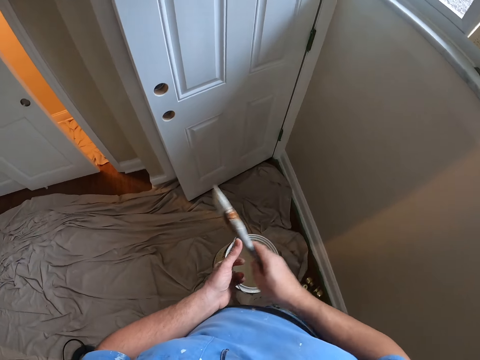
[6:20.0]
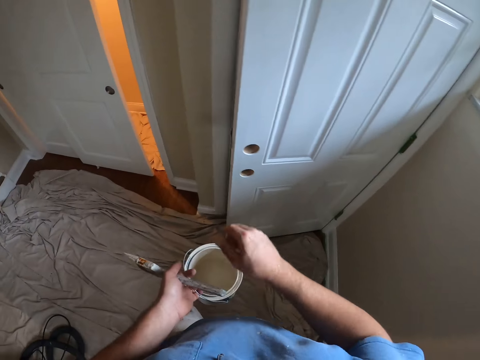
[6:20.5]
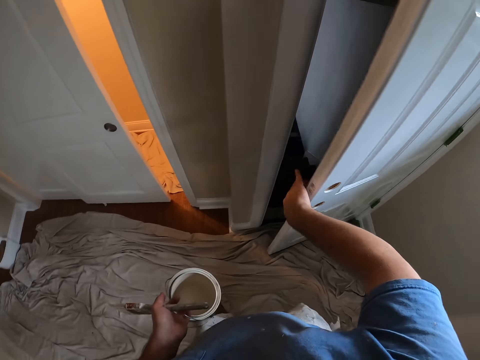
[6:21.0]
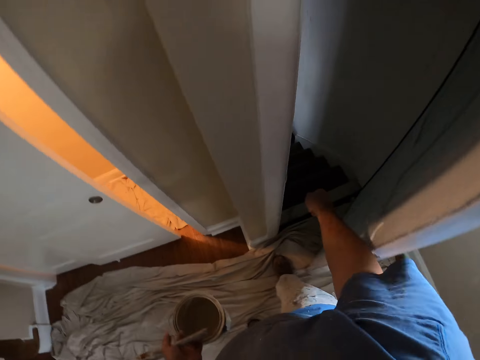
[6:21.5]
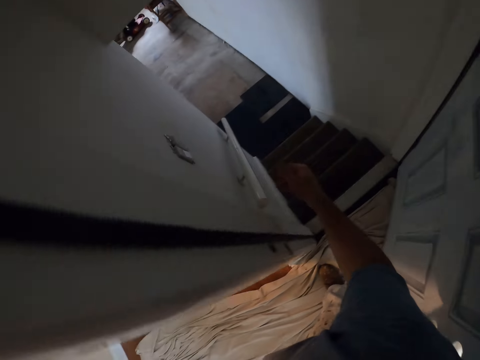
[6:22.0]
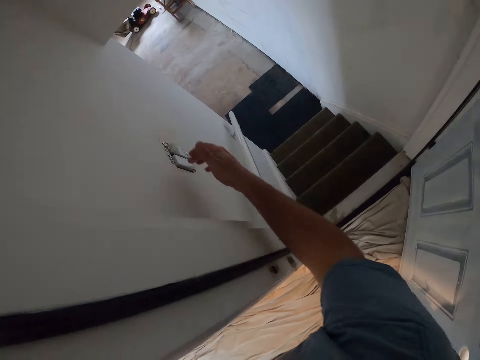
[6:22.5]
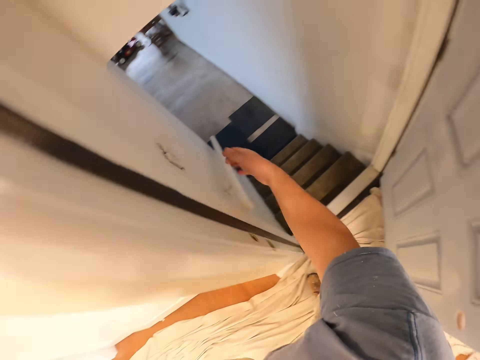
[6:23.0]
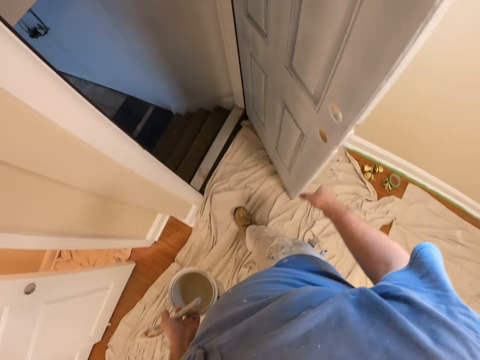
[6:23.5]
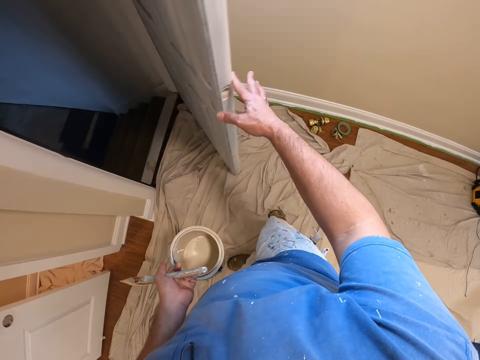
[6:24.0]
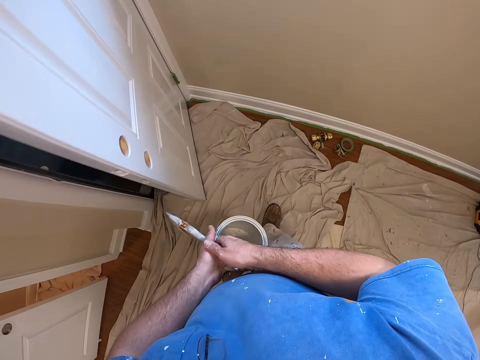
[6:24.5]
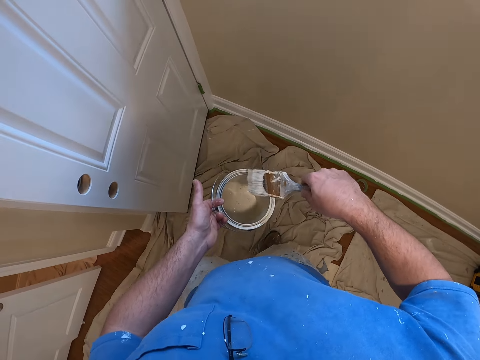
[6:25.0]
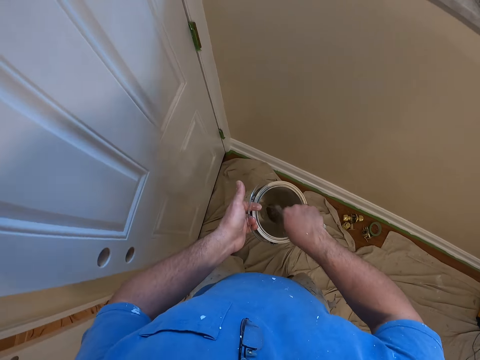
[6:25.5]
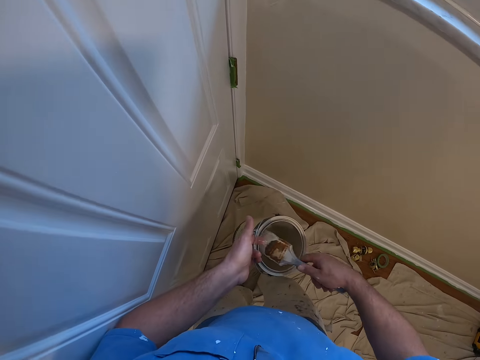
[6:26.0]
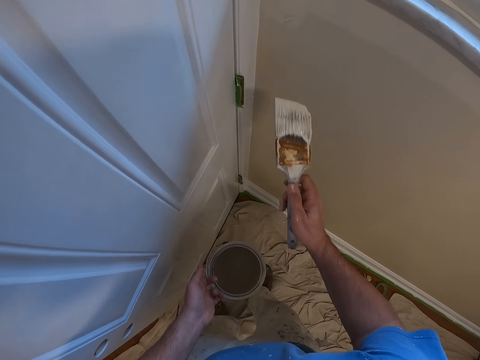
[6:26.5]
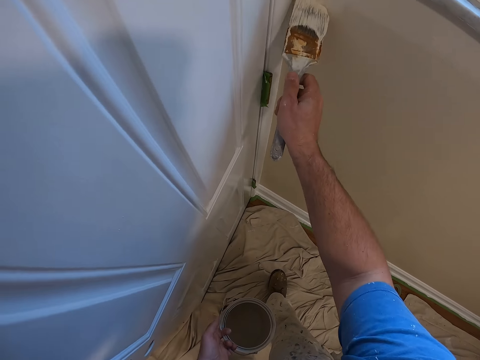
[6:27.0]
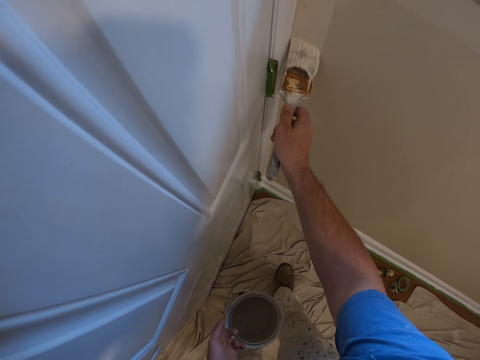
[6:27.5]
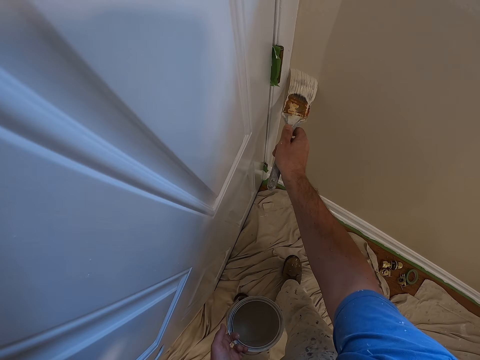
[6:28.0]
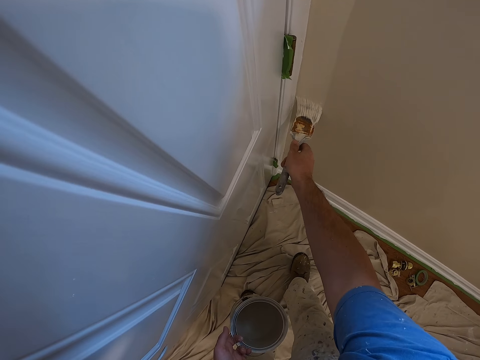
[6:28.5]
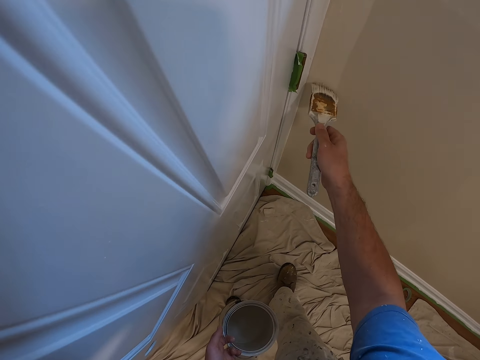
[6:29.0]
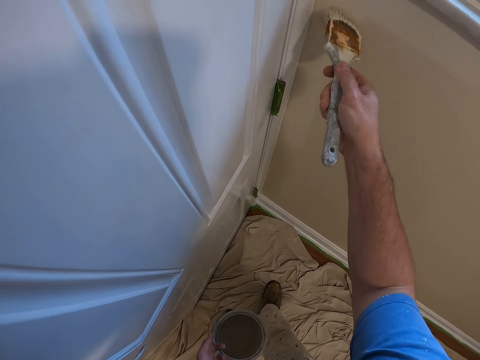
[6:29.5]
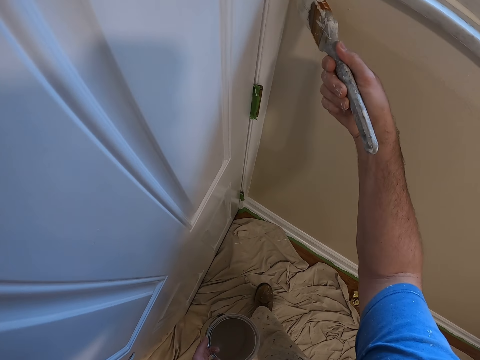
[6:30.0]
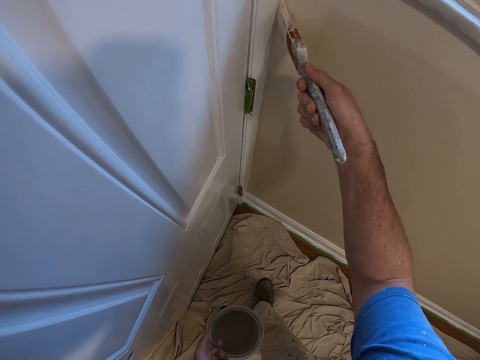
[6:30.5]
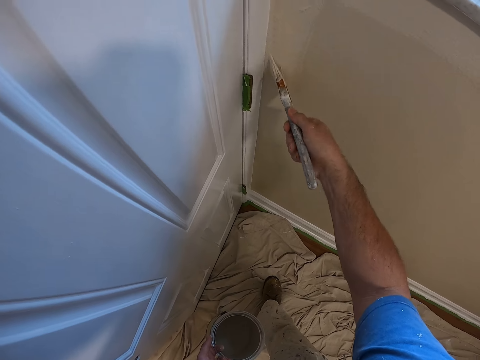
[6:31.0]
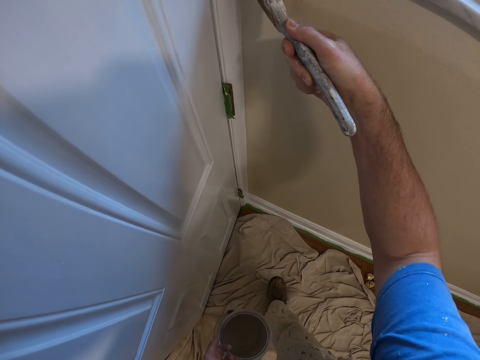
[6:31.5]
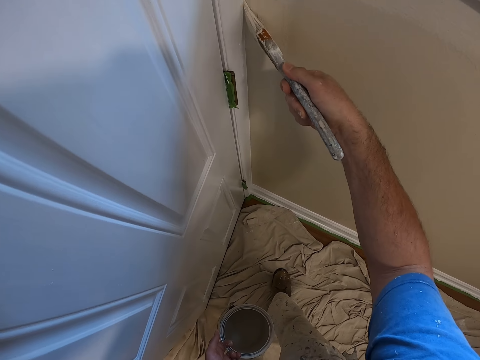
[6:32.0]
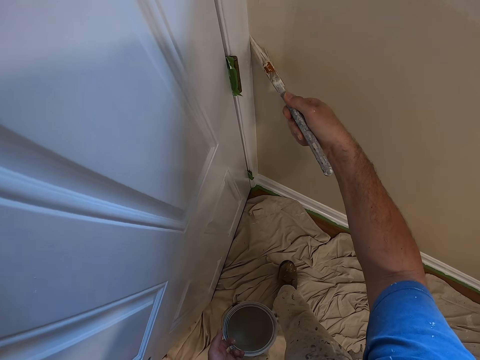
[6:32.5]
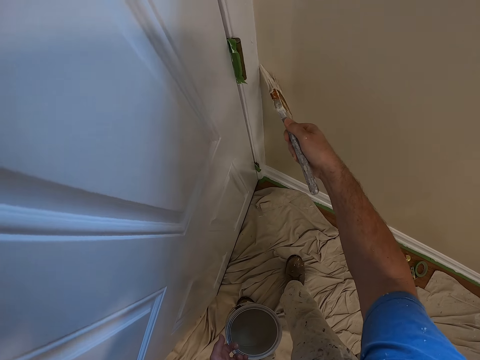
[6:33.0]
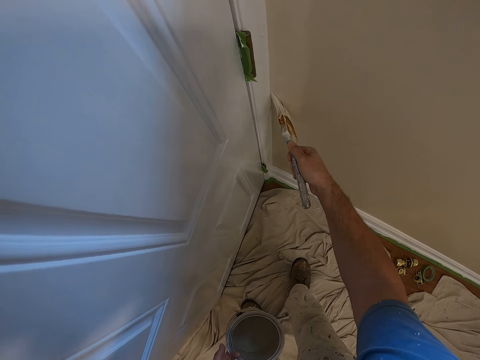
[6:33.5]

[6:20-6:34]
The camera wearer moves forward towards the door. He transfers the paint brush from the right hand to the left. He opens the door with his right hand. He goes through the doorway slightly. He puts on the light on a switch on the wall of the staircase. He moves back a bit. He closes the door with his right hand. He transfers the paint brush from the left hand to the right hand. He dips the paint brush into the paint can. He removes the paint brush from the paint can. He paints the wall with the paint brush.

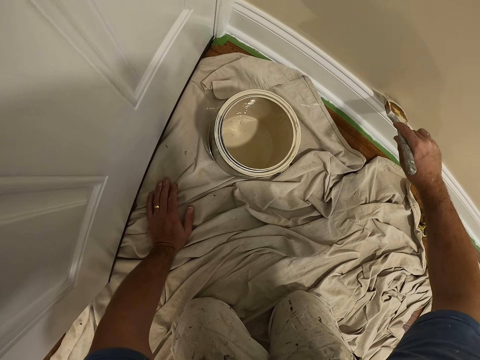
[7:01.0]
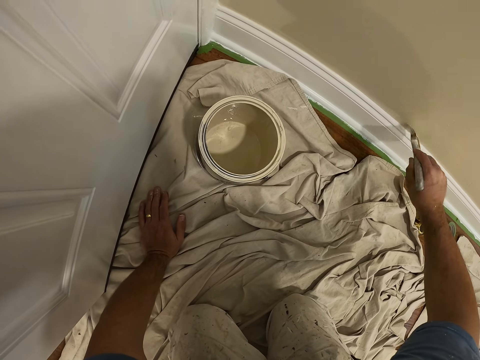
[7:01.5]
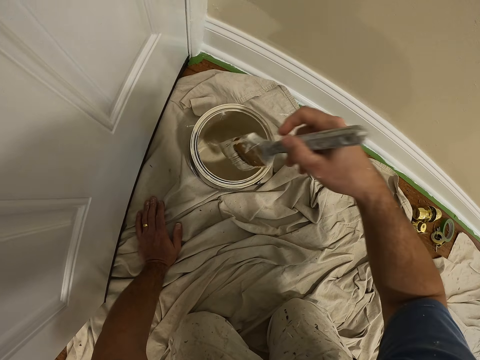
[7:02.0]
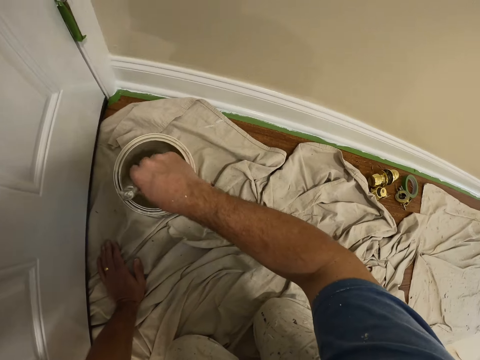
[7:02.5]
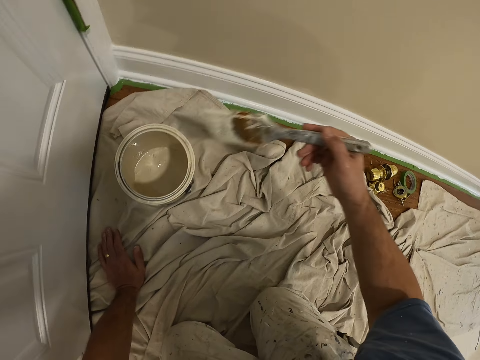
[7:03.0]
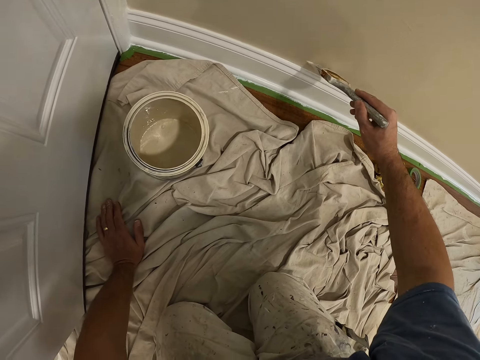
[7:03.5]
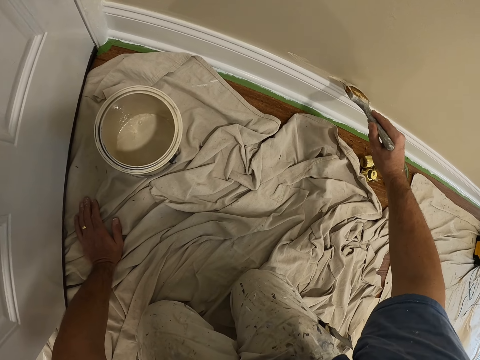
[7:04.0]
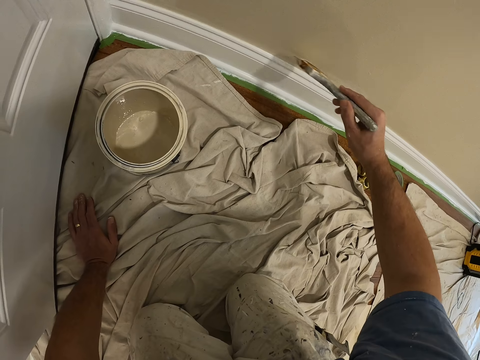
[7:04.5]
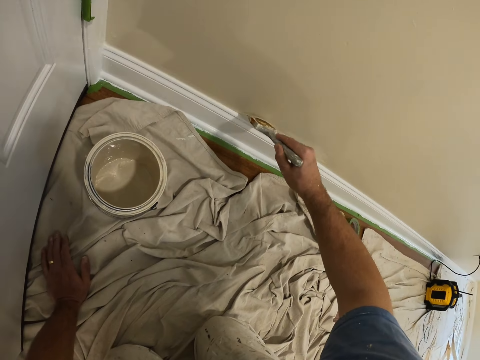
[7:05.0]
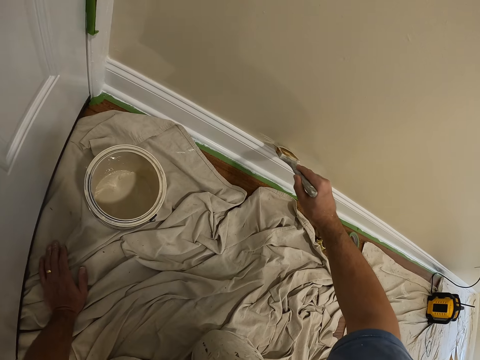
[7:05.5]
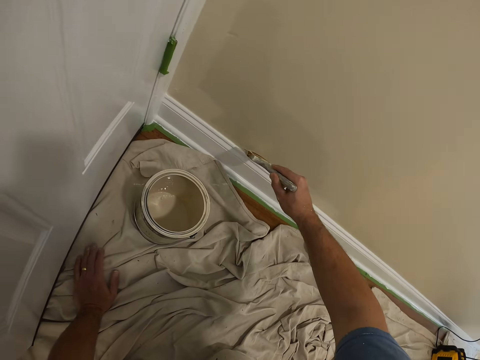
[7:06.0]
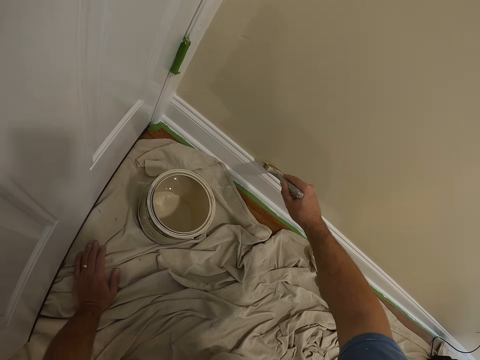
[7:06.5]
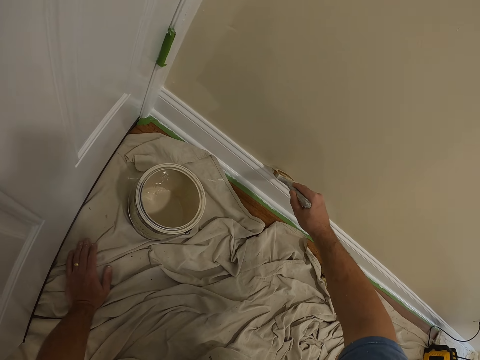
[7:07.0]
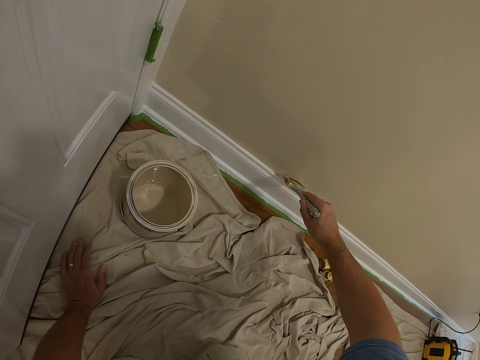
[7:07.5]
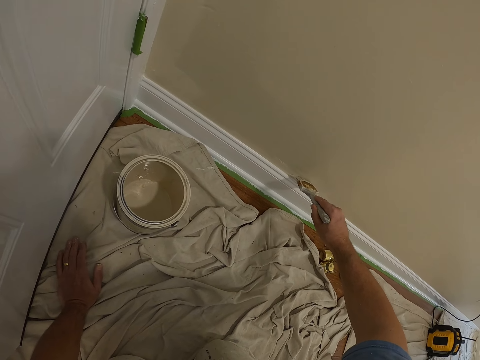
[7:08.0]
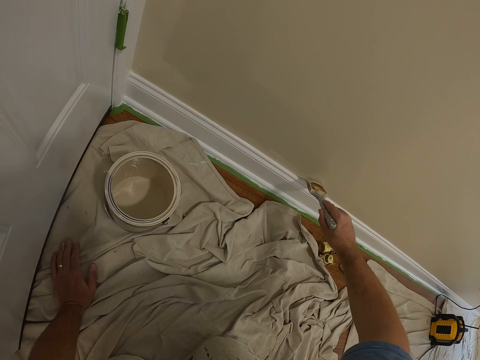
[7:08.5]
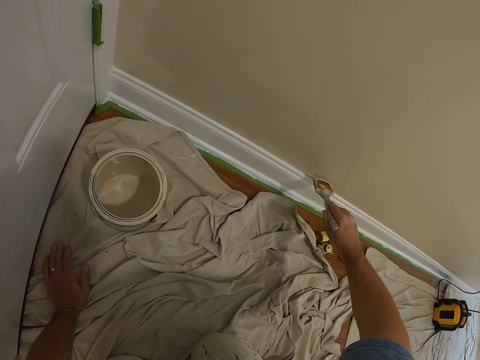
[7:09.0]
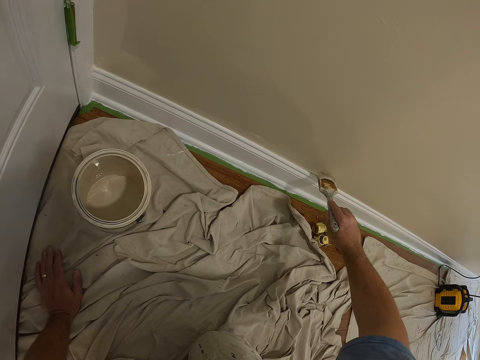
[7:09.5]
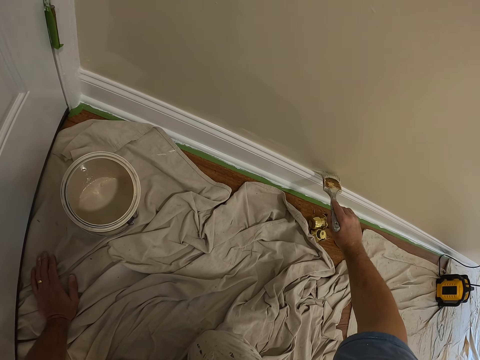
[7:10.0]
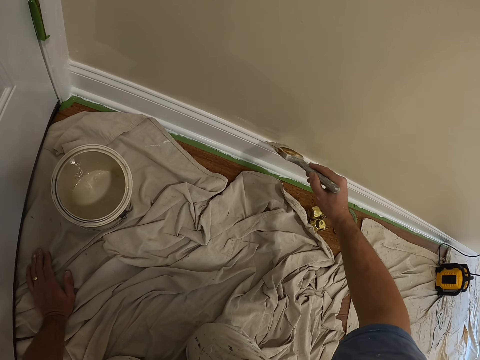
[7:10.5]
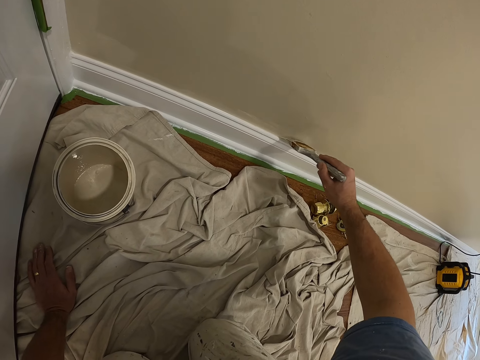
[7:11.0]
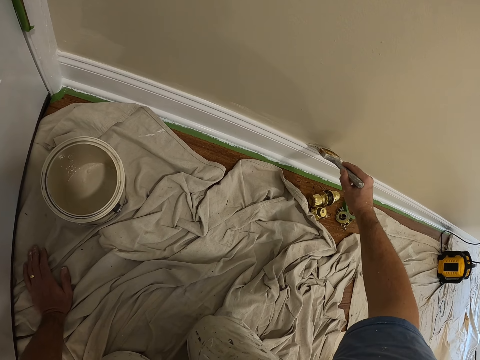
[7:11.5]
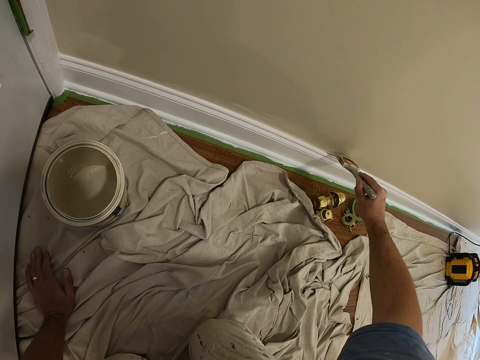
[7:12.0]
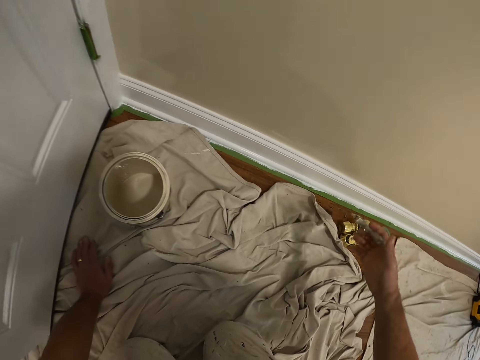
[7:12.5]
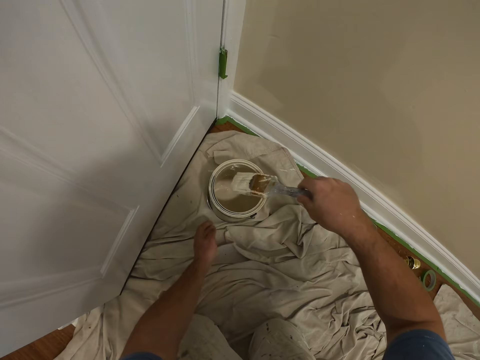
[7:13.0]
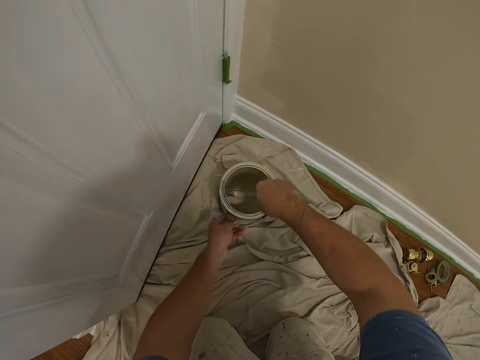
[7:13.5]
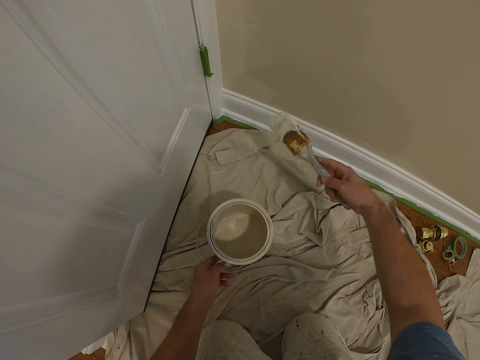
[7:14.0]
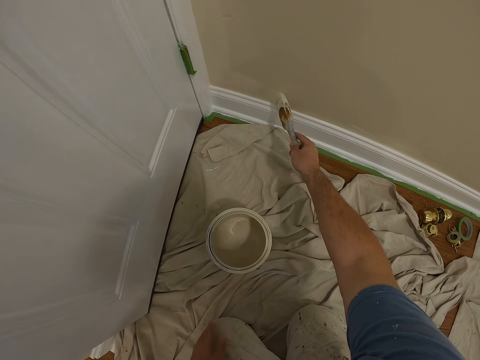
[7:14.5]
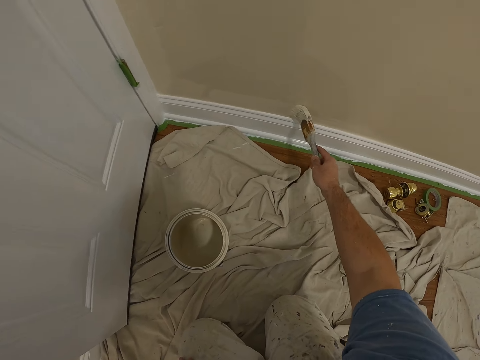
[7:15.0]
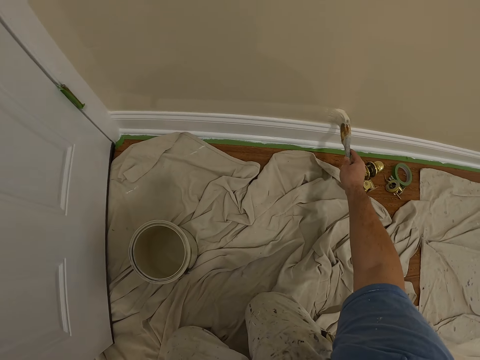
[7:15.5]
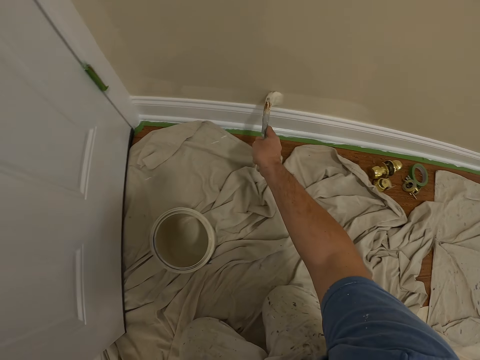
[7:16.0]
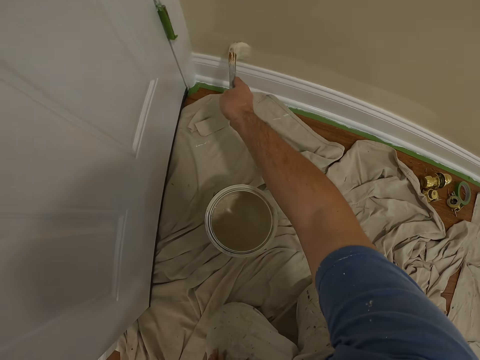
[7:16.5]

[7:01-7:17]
The camera wearer dips the paint brush into the paint can or bucket. He removes the paint brush from the paint can. He paints the wall with the paint brush. He dips the paint brush into the paint can. He pulls the paint bucket to himself a bit with his left hand. He removes the paint brush from the paint can. He paints the wall with the paint brush.
